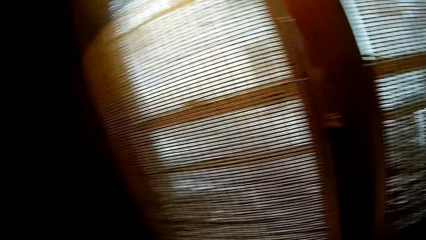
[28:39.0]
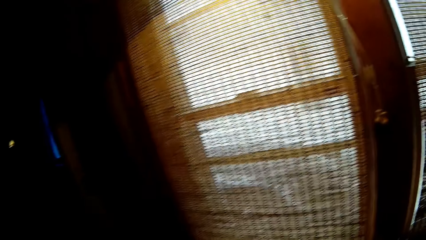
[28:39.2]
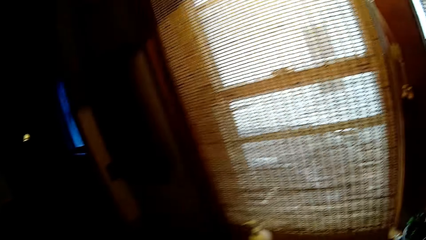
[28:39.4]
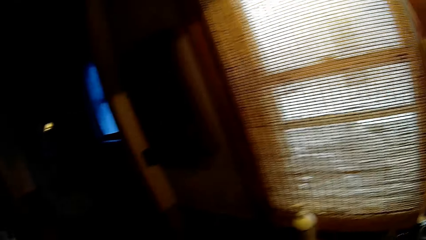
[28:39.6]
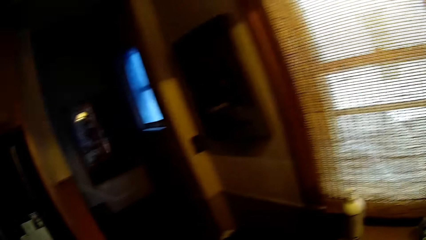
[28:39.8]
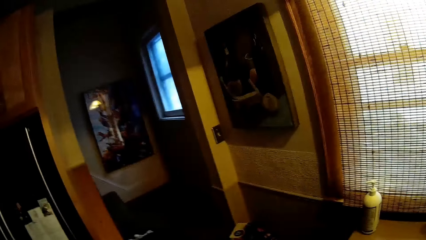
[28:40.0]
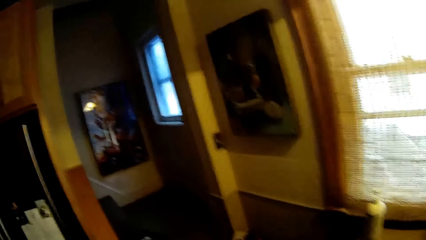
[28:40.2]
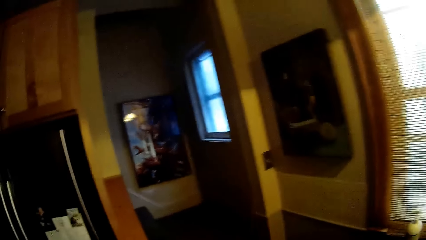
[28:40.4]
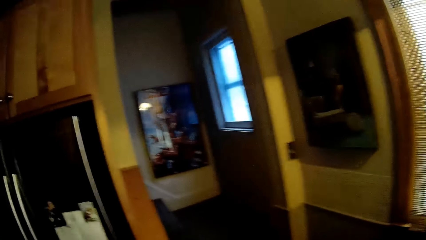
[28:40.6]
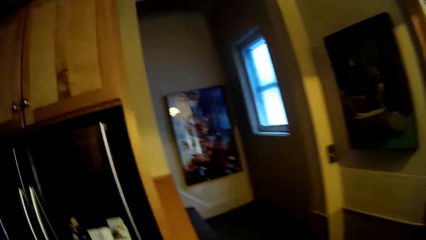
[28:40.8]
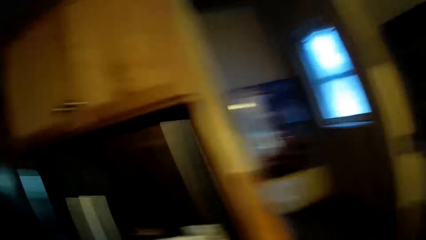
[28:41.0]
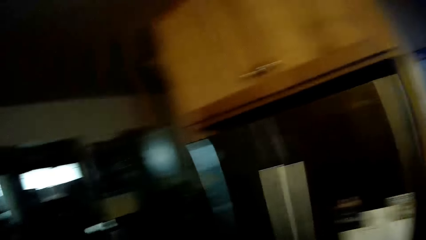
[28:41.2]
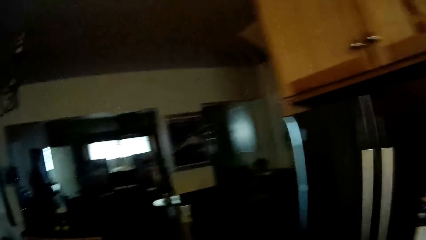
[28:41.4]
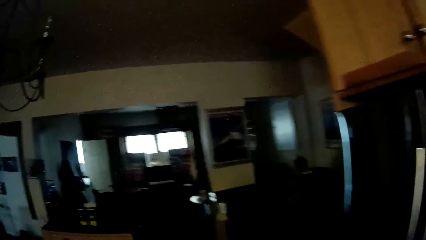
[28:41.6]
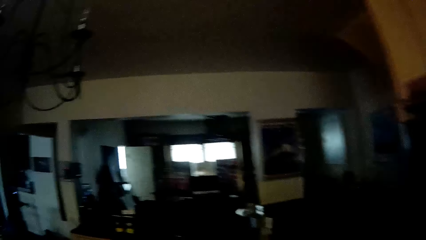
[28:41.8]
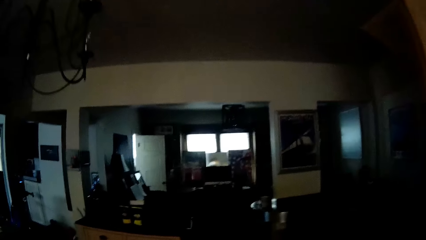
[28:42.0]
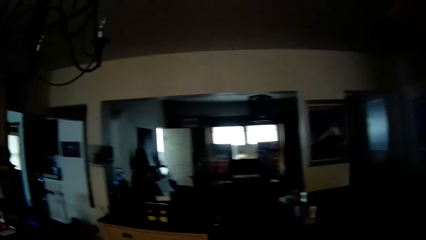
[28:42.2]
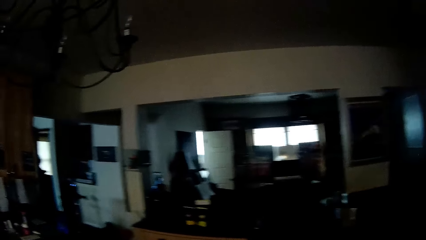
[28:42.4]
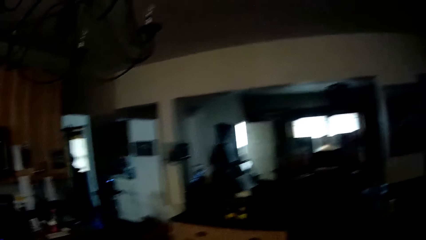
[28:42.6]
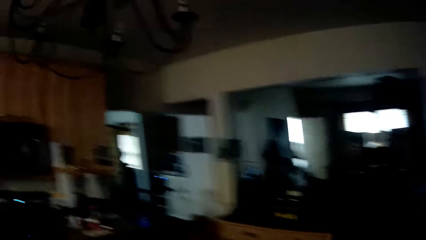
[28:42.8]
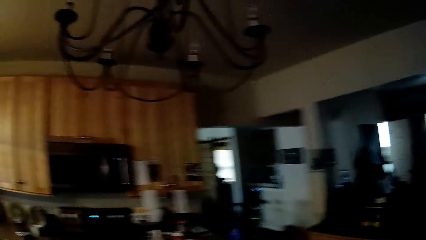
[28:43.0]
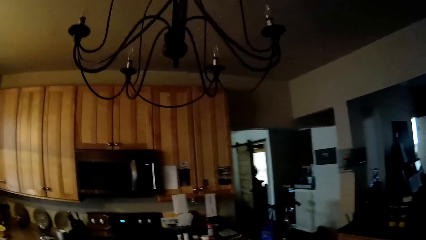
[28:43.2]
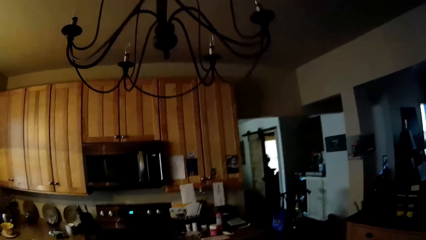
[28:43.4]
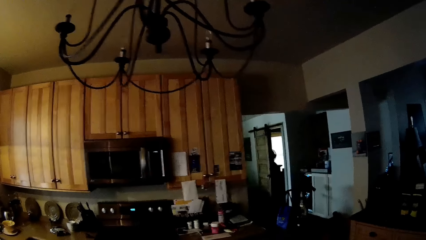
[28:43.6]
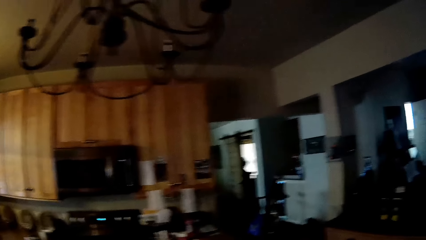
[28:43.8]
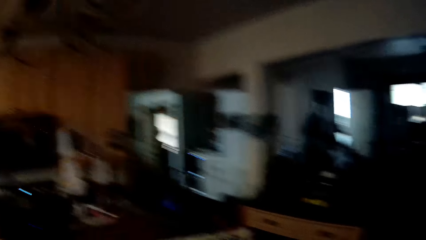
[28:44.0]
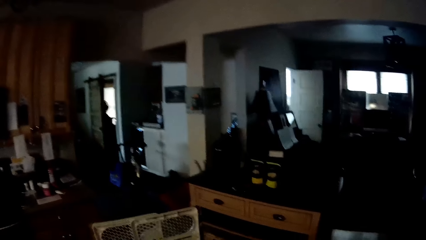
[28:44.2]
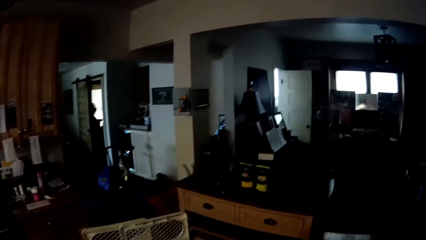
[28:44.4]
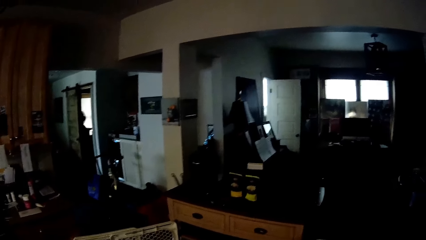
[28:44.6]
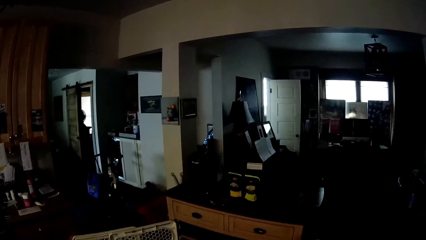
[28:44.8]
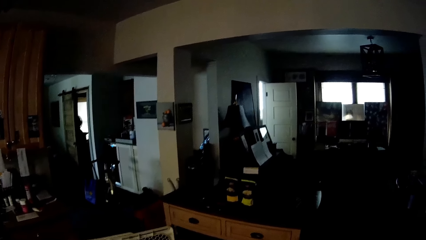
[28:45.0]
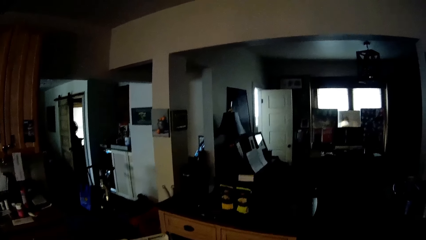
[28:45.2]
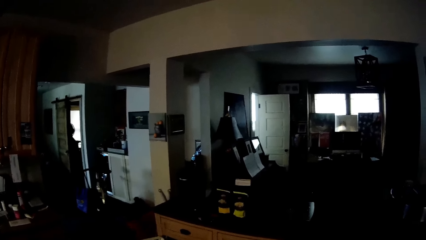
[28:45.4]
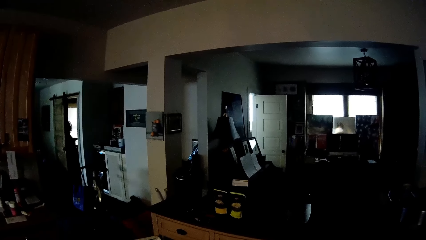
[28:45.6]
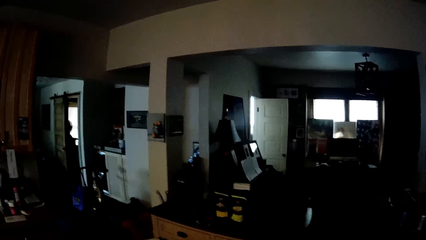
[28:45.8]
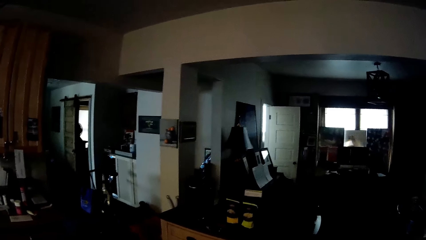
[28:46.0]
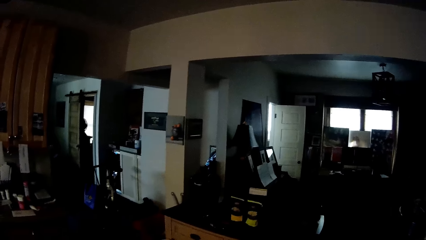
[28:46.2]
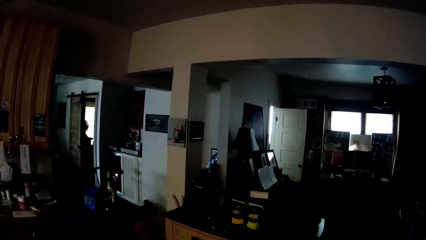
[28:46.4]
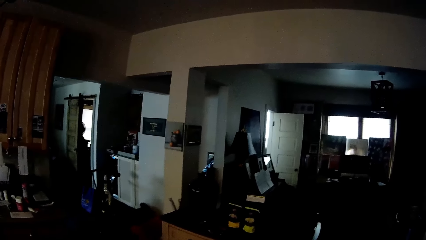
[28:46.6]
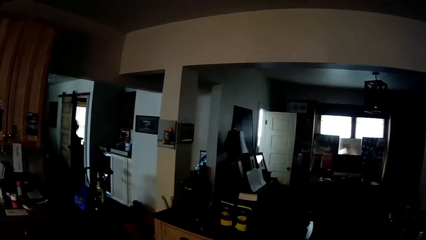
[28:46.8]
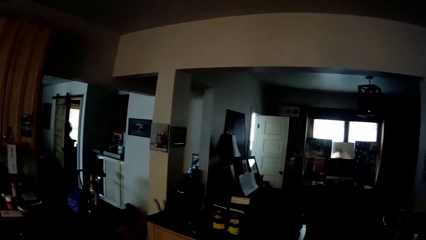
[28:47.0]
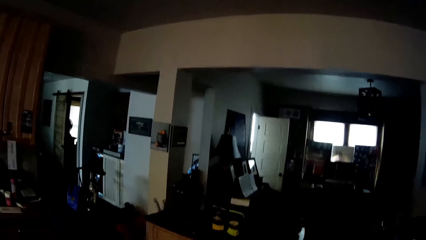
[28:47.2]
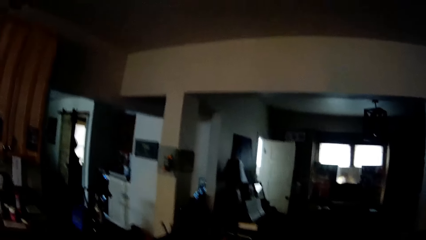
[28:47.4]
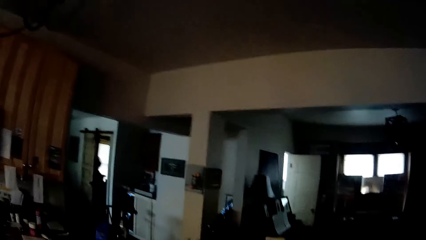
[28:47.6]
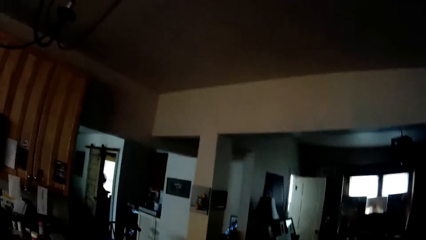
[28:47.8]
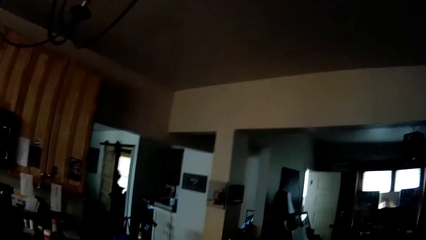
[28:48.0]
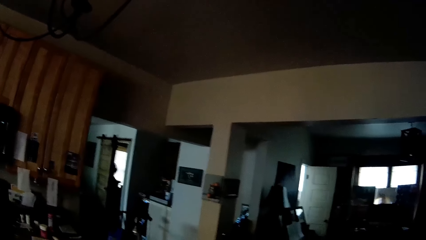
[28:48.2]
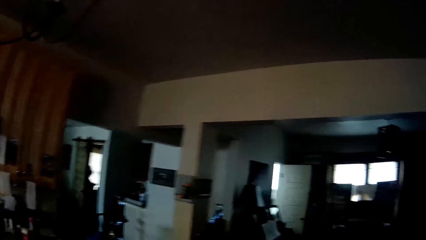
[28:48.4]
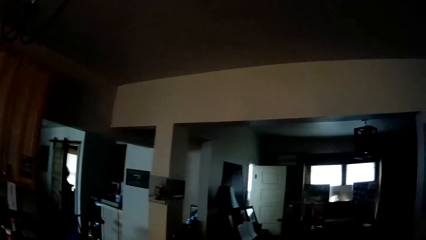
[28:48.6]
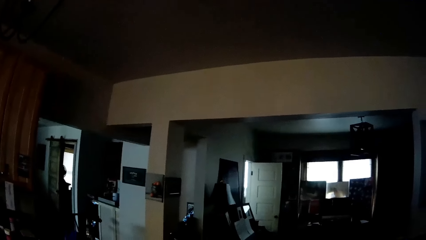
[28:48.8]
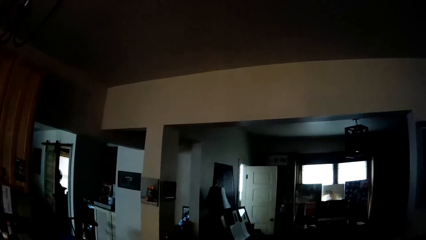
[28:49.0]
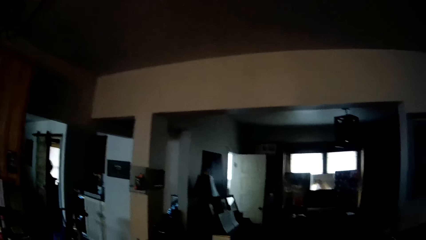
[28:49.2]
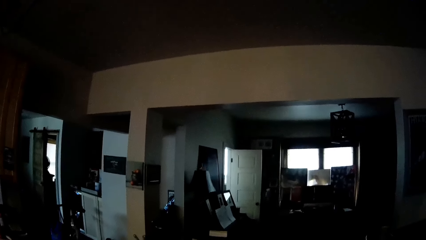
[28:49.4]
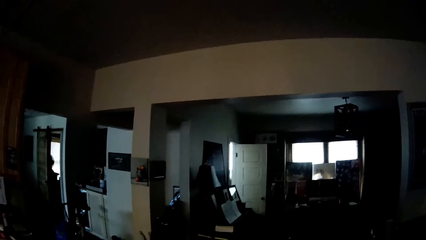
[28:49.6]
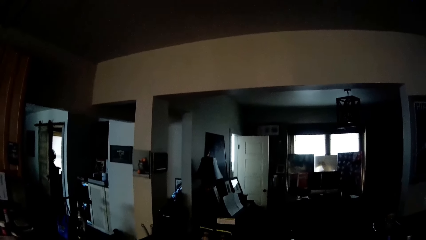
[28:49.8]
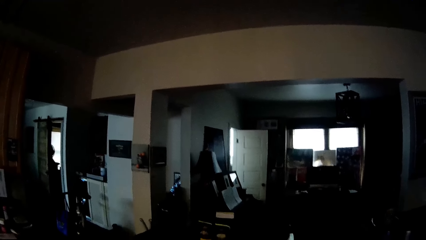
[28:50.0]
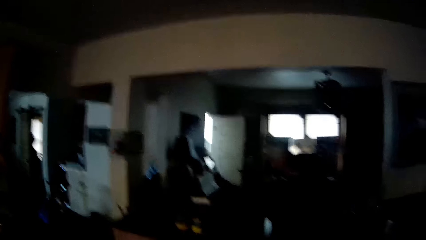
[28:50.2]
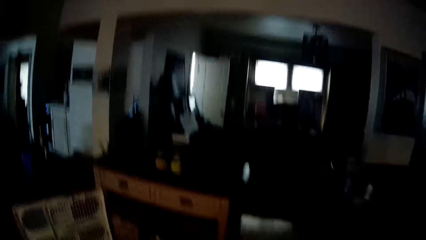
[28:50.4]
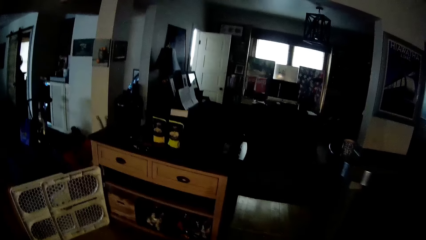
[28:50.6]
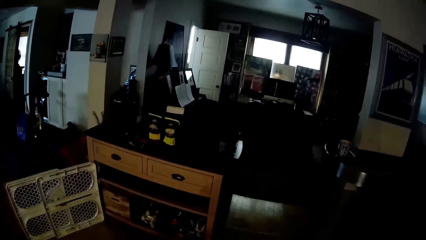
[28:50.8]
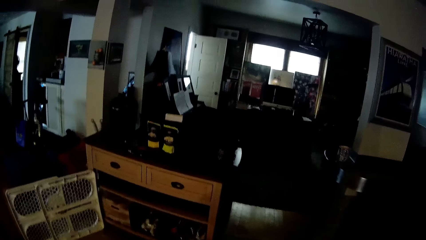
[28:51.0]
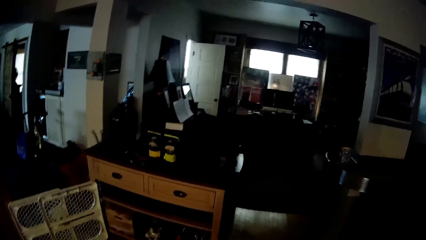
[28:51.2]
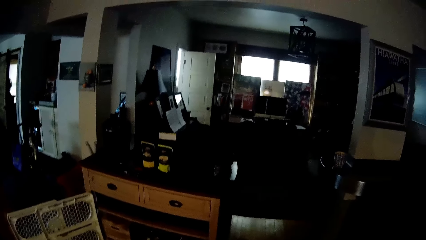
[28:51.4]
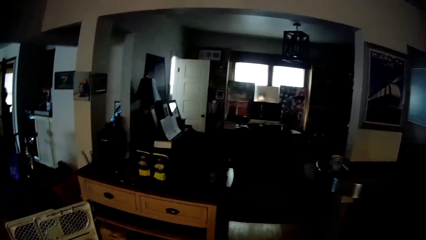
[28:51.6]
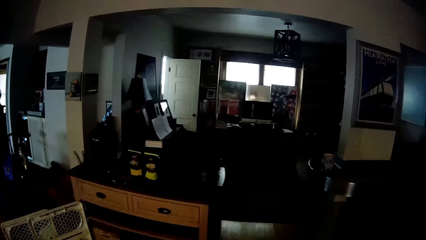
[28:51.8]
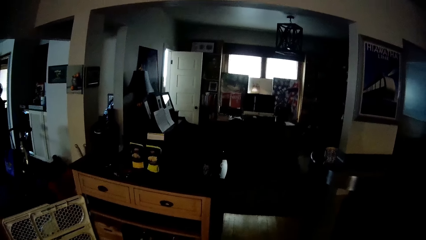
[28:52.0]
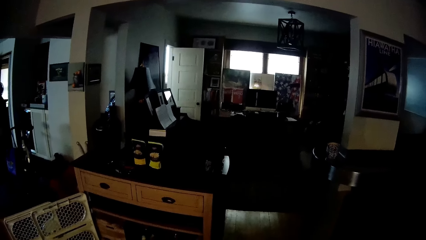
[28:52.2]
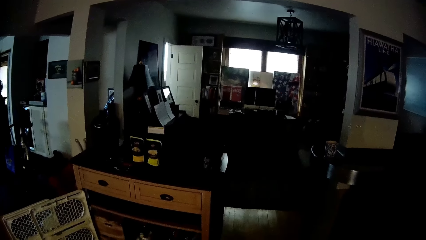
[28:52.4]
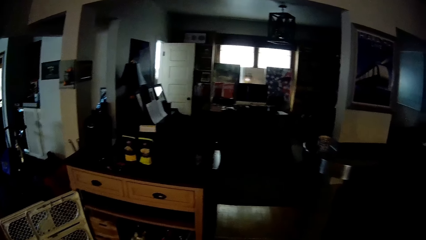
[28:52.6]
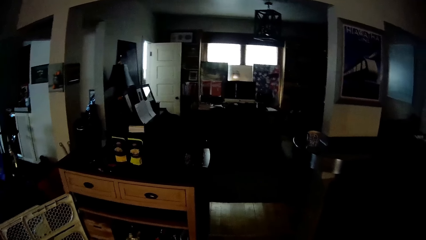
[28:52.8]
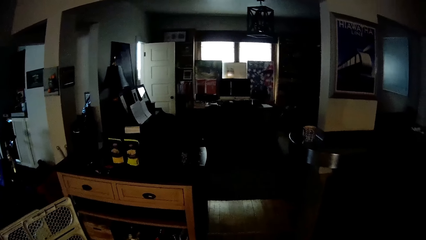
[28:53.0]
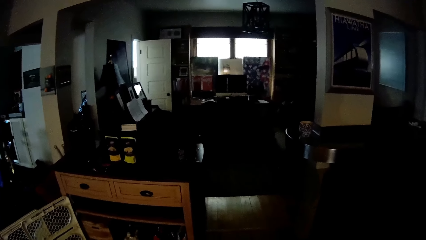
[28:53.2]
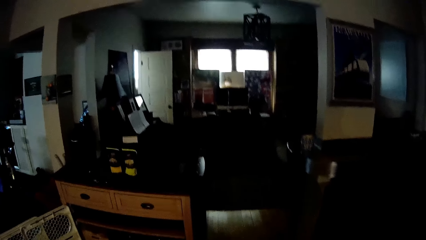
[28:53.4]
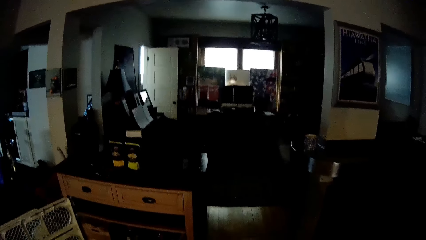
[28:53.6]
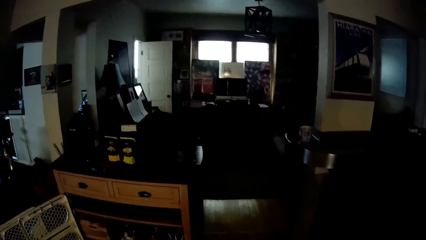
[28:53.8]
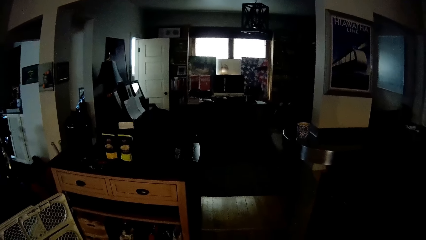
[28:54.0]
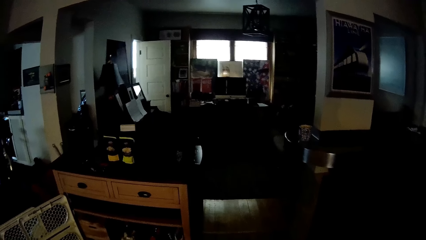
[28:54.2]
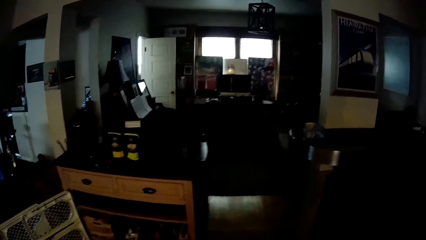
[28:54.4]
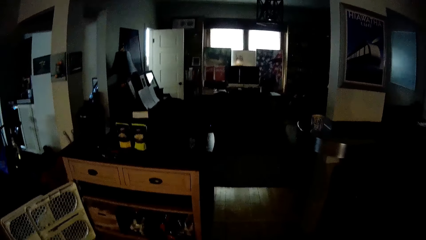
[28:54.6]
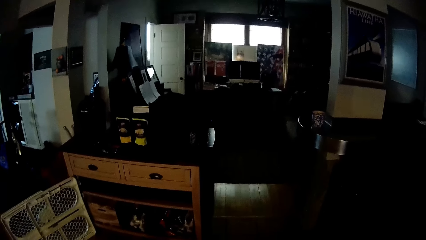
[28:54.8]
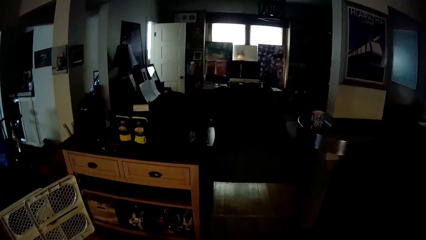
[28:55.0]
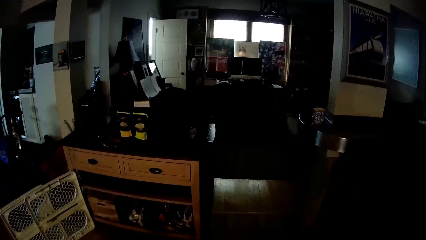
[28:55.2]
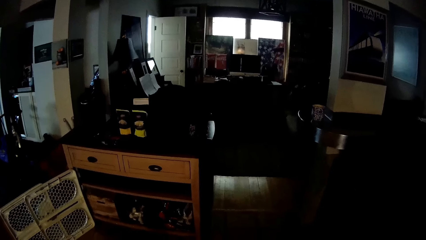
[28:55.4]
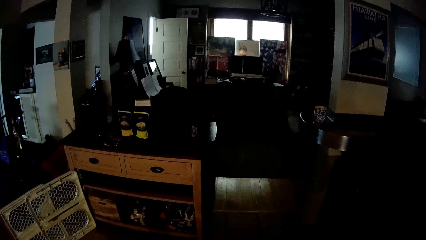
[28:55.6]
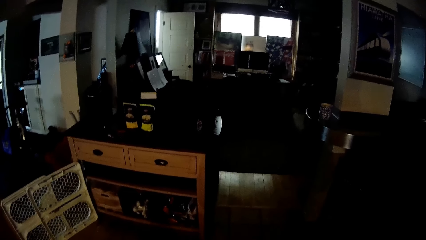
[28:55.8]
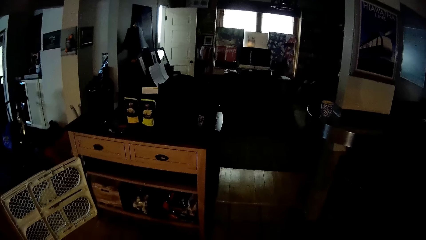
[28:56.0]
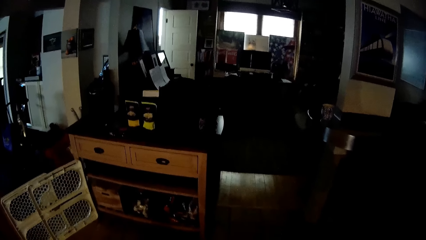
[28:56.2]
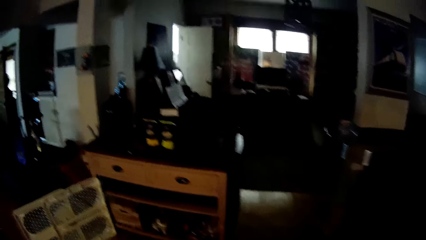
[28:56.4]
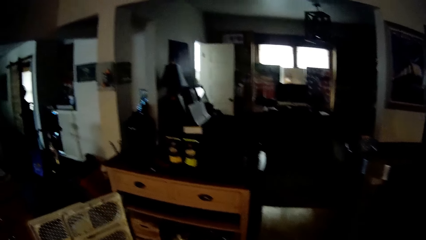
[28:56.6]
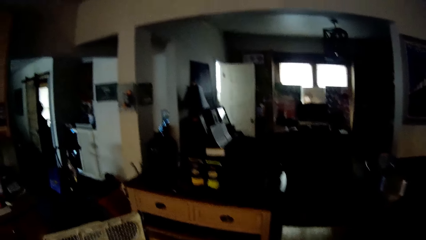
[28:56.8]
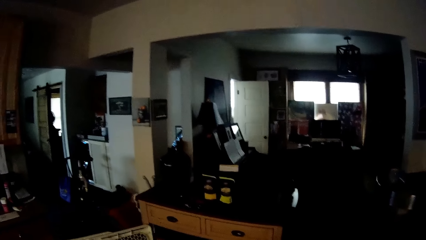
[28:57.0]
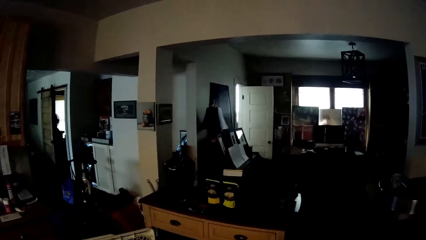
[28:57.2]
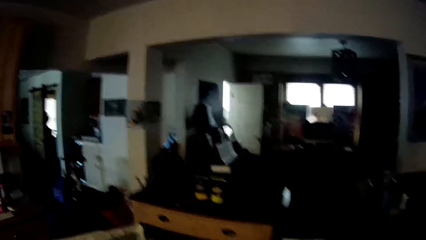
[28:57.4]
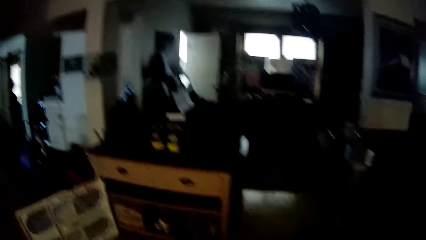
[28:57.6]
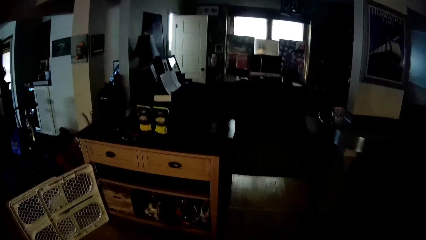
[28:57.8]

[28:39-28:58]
The camera wearer walks forward. They look around. They stare inside the house.
